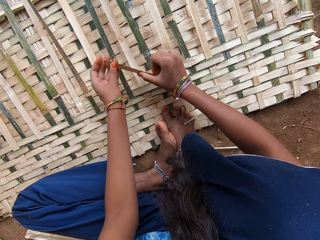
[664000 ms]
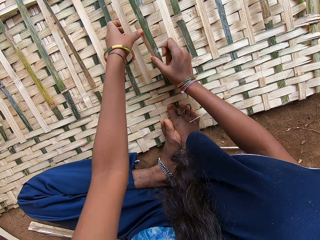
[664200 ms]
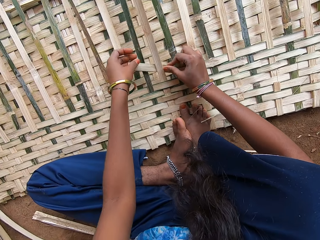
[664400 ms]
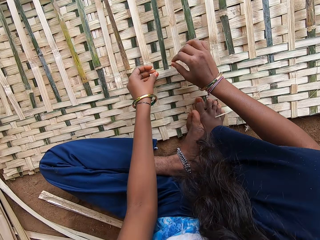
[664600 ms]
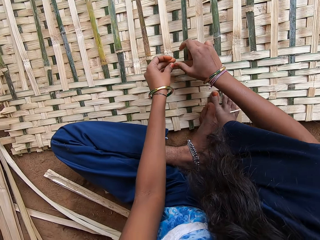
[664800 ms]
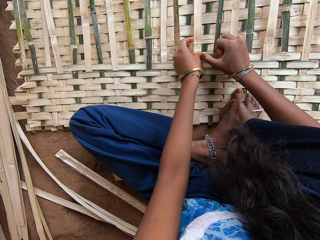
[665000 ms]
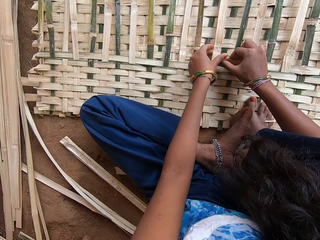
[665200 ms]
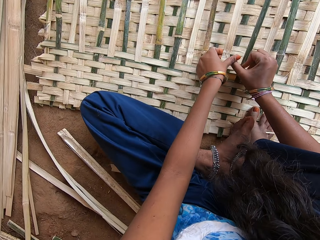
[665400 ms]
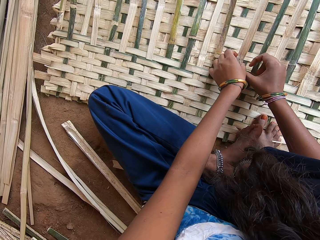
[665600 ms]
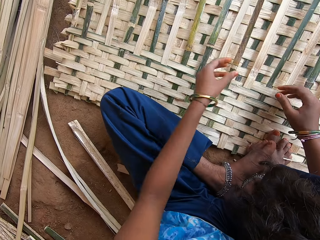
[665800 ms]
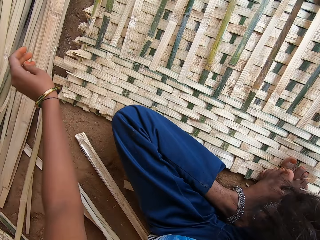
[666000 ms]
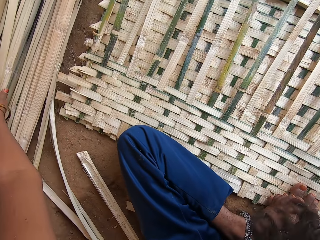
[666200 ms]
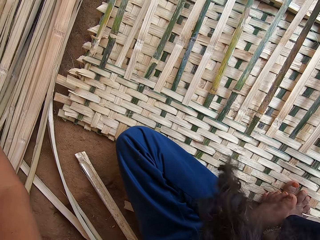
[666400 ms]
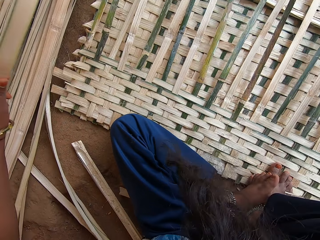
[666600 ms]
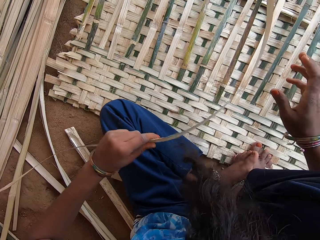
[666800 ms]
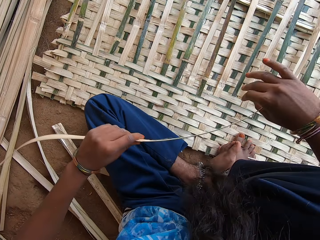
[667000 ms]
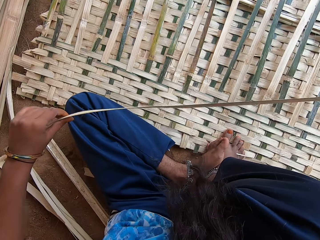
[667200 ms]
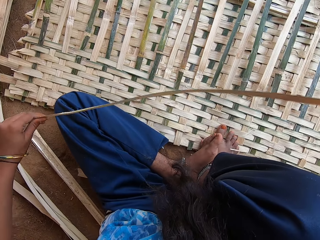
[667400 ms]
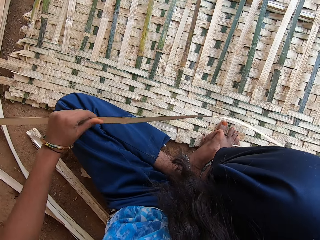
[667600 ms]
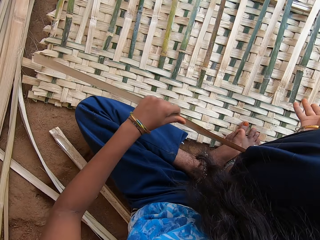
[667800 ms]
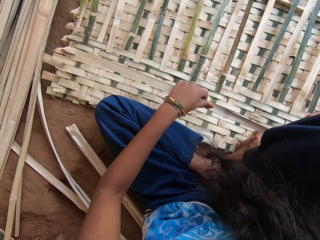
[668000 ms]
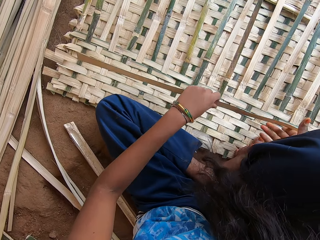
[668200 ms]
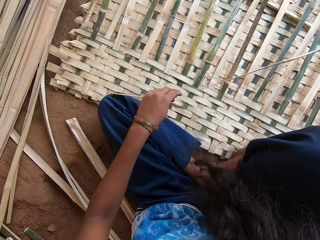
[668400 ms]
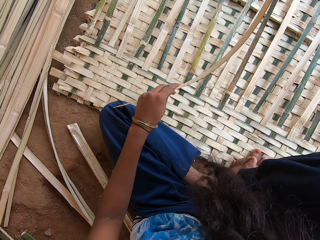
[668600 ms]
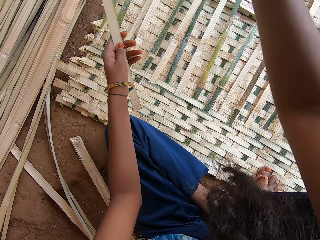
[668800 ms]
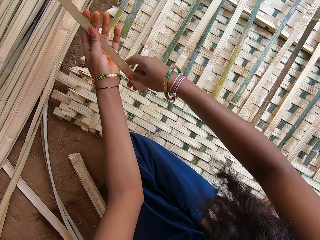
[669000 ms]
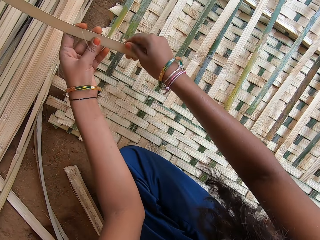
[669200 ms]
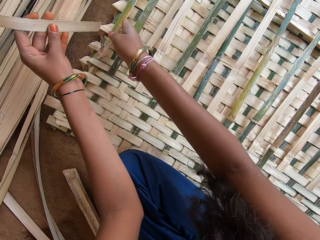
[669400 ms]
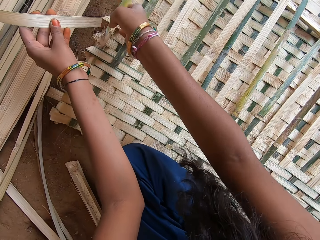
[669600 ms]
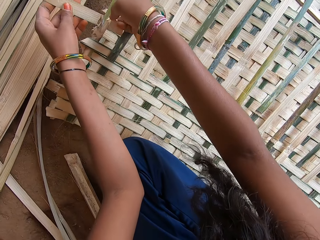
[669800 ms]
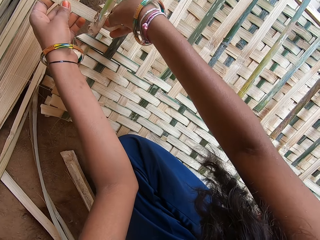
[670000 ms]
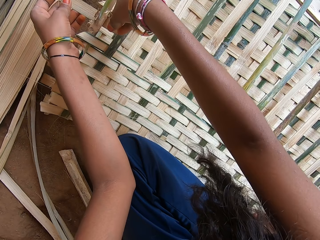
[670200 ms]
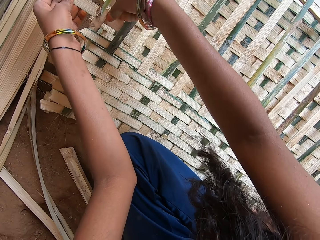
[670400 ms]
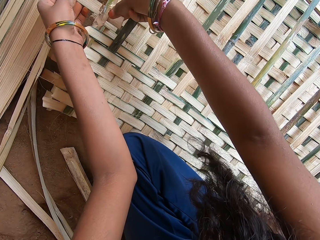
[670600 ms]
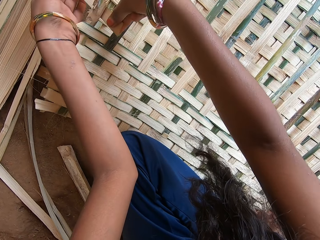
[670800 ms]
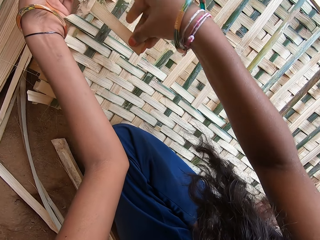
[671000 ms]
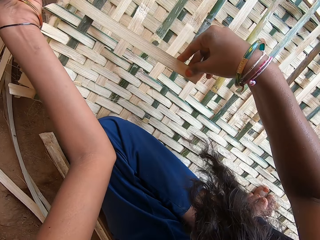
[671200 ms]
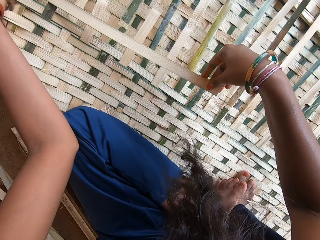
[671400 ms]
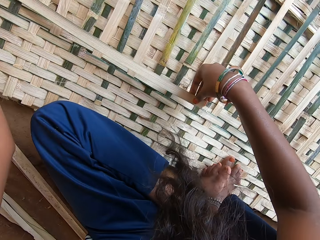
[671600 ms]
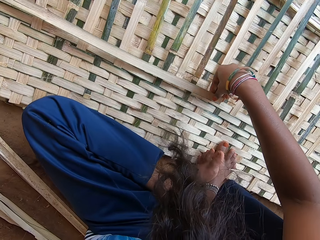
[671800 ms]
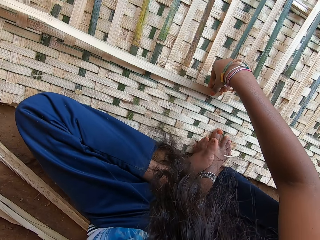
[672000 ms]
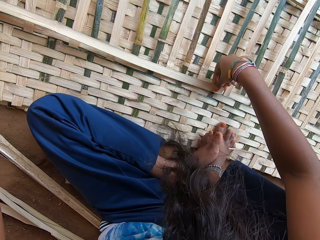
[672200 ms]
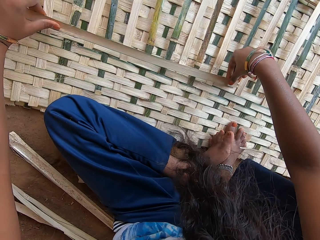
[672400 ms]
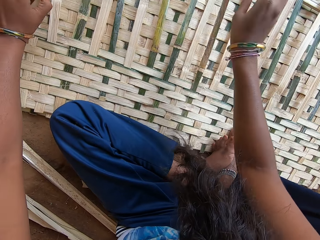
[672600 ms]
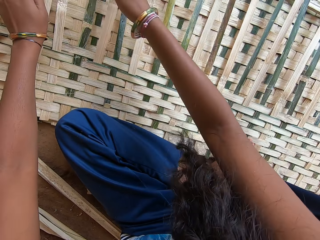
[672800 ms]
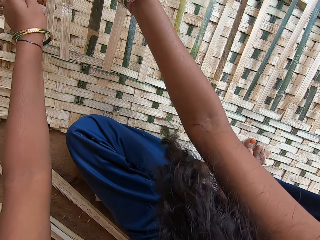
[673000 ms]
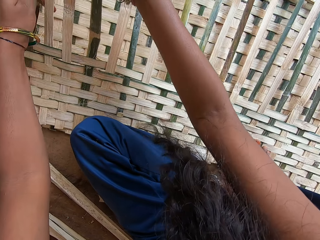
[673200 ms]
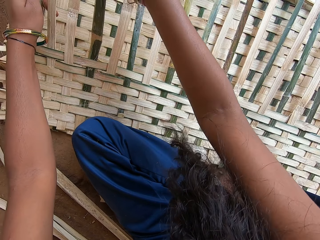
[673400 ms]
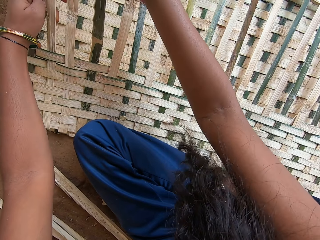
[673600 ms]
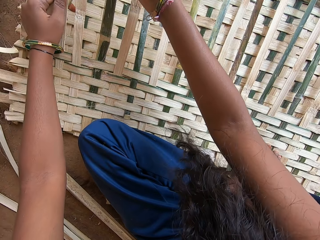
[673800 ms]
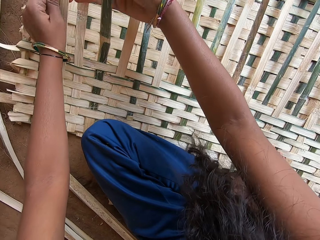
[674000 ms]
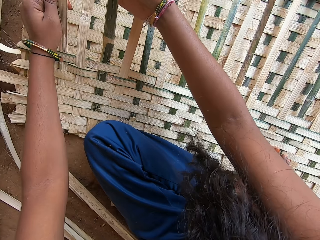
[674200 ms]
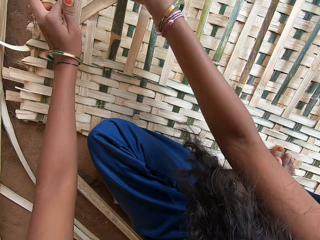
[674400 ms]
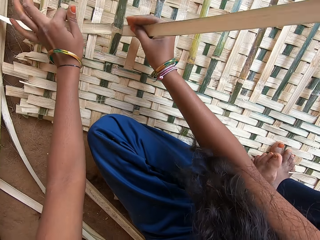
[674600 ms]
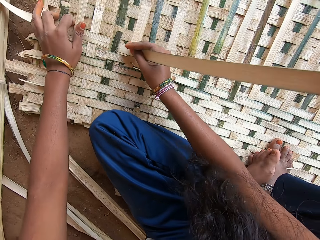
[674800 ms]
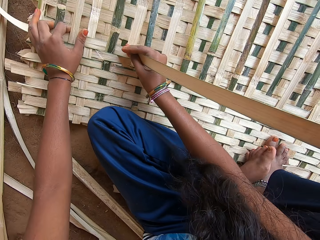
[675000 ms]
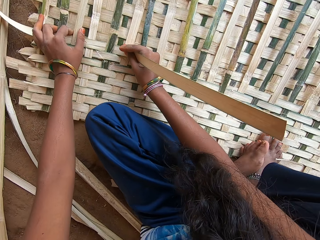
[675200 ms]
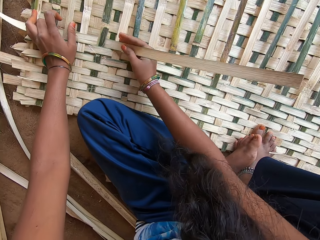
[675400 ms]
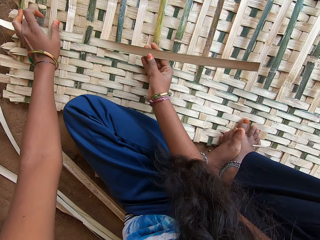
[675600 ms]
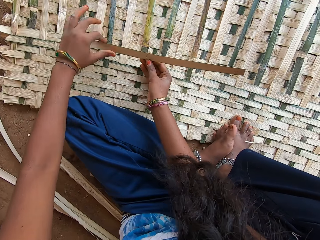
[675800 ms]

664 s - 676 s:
The camera wearer picks up a reed from the floor. They weave the mat.

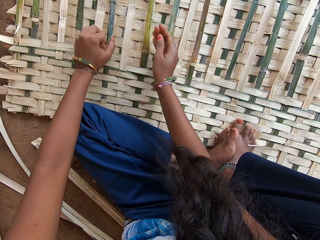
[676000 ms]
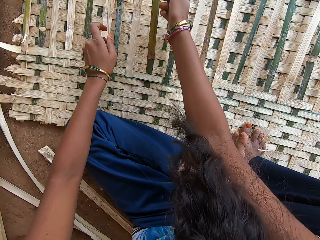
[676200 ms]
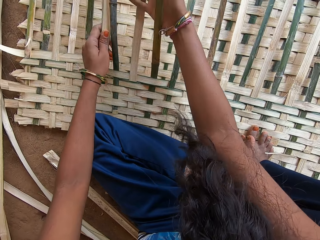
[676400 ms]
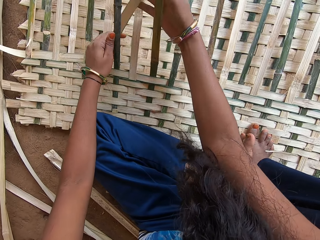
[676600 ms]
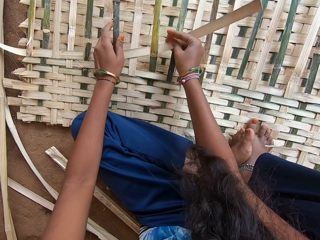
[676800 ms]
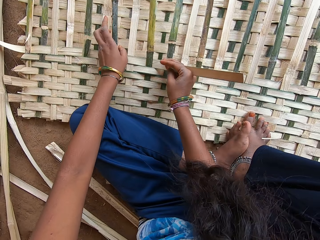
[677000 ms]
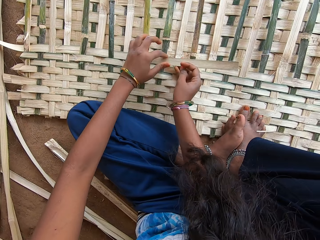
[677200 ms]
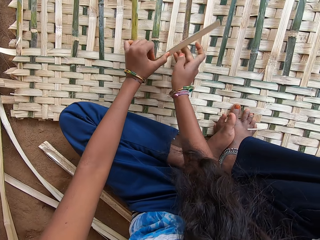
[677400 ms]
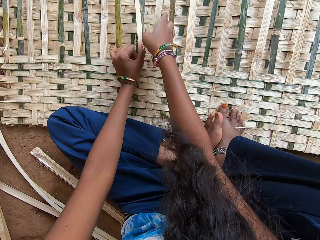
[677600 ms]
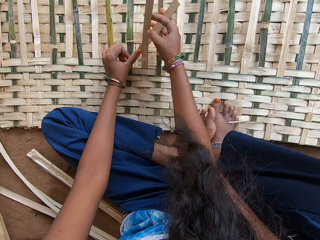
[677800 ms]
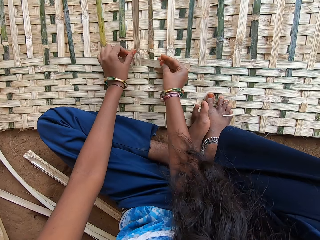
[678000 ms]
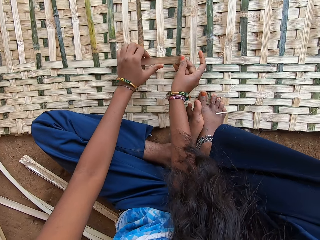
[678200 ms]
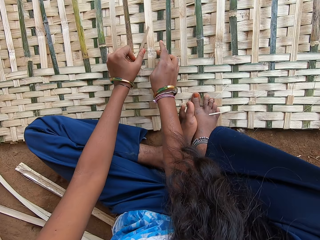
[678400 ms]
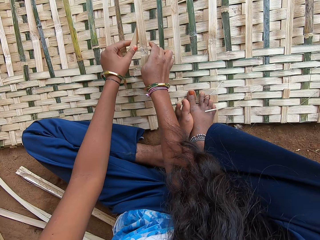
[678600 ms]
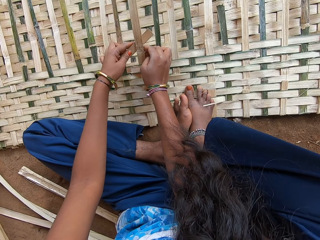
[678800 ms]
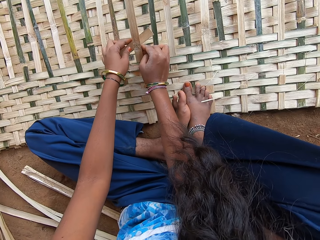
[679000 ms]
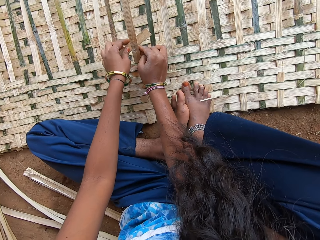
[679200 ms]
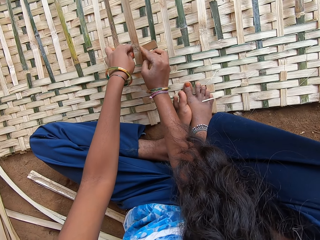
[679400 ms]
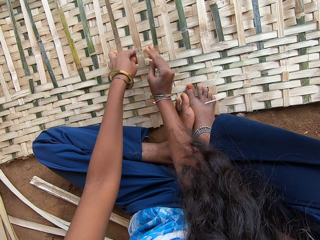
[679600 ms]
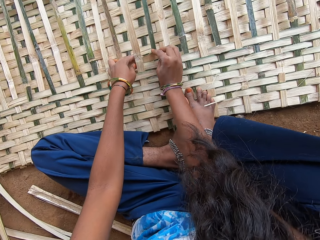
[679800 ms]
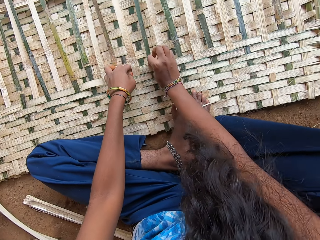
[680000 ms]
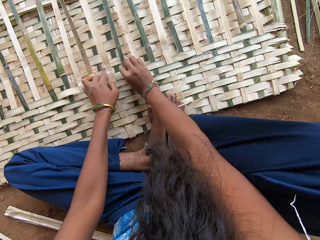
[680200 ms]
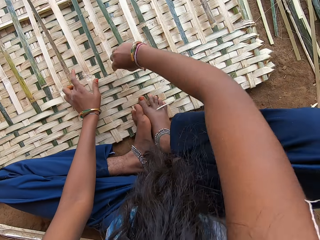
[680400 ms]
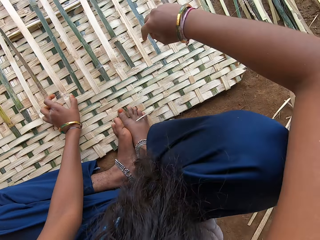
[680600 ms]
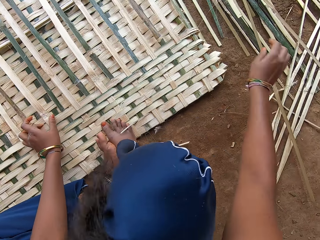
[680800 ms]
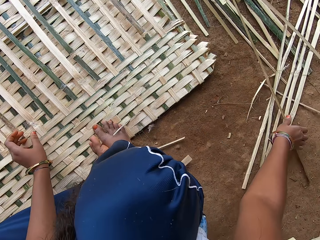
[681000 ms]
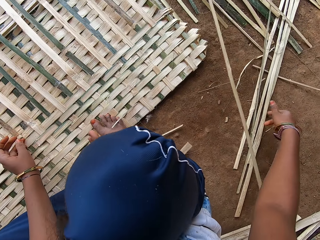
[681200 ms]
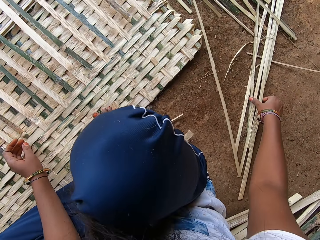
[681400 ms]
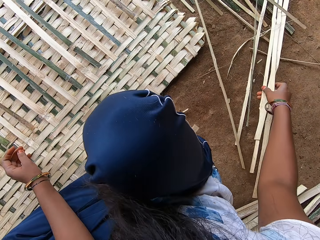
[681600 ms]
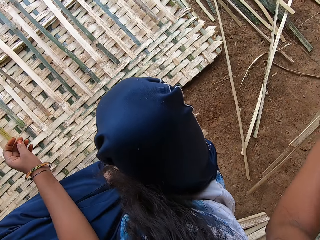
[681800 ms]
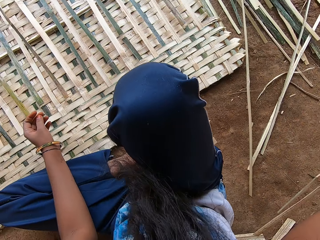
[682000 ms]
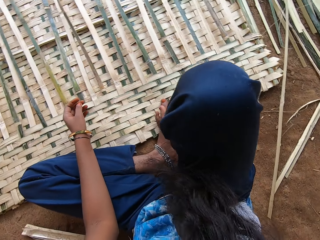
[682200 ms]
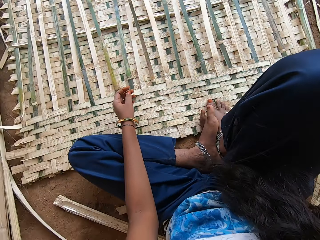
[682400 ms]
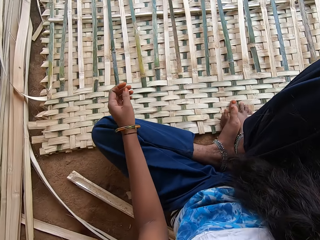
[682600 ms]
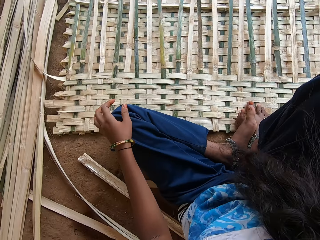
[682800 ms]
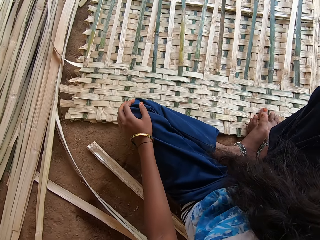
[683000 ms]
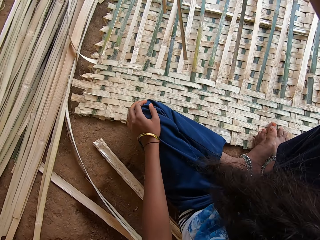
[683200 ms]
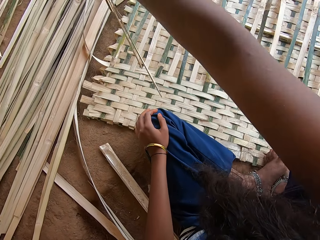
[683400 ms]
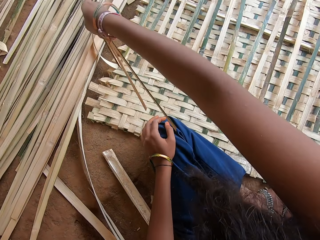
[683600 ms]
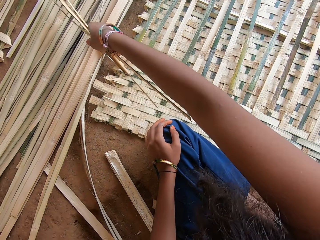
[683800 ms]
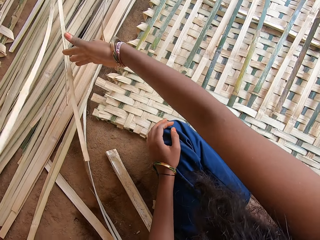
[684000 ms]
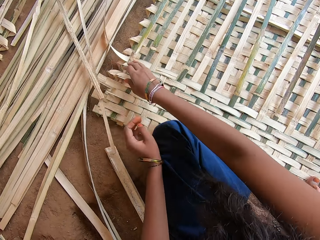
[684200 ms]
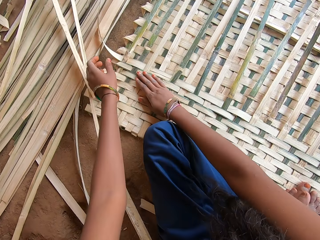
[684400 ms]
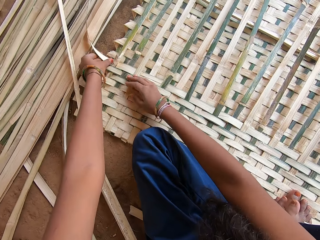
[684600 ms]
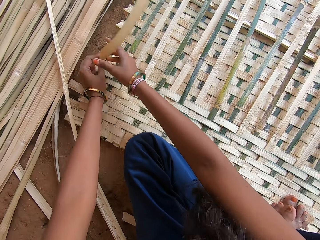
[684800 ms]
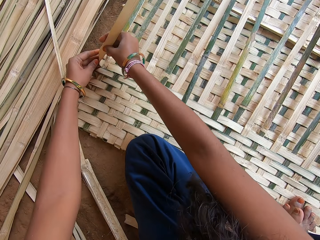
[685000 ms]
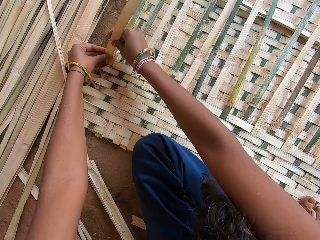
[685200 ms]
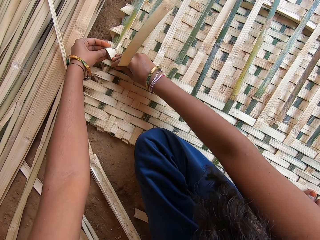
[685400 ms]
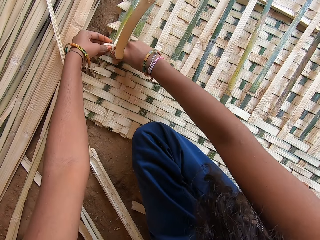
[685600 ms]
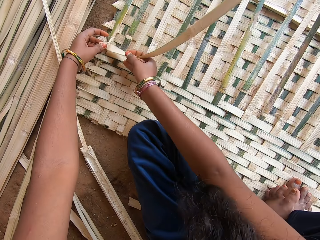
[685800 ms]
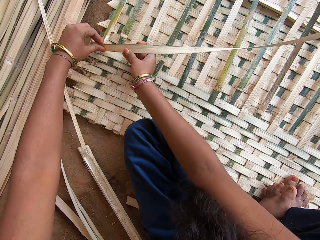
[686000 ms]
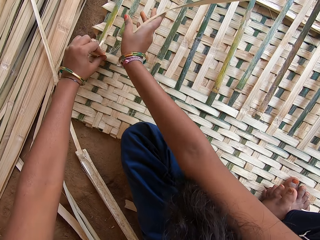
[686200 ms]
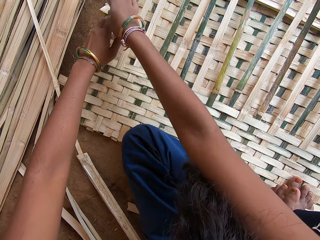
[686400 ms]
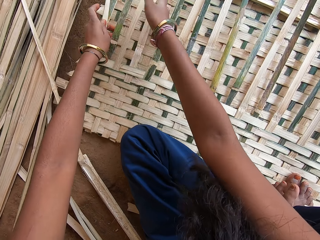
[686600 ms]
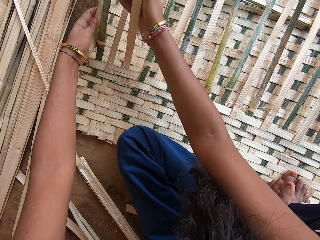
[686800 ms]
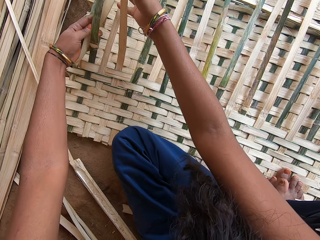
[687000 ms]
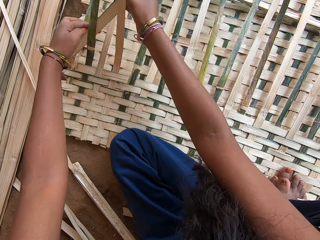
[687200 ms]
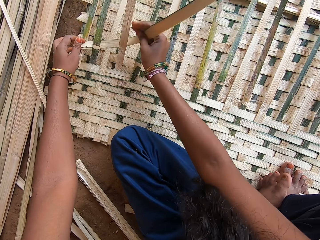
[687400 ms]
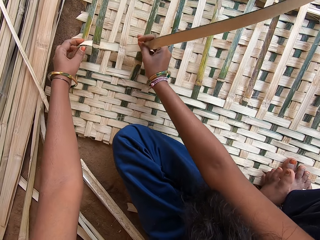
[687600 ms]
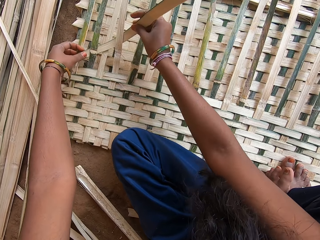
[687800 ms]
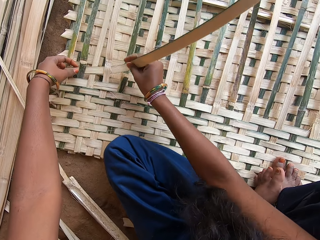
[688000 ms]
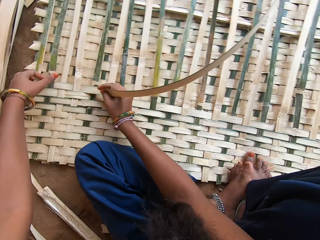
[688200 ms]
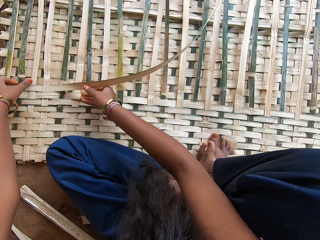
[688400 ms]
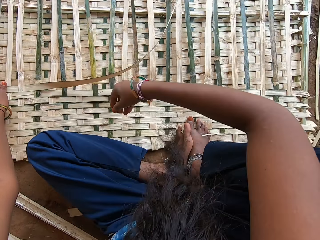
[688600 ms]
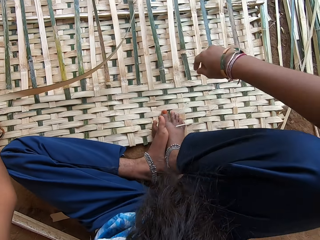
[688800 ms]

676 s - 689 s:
The camera wearer weaves a basket. They pick up reeds from the floor. They place the reeds on the floor. They weave the mat.
